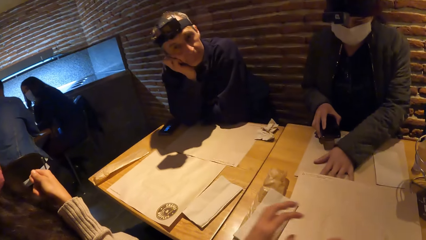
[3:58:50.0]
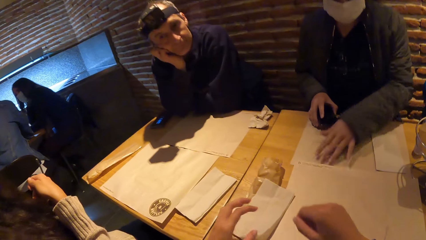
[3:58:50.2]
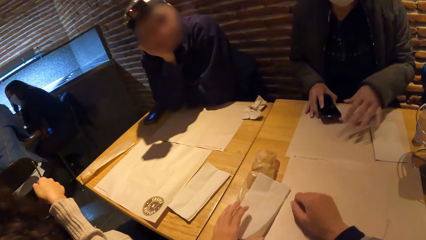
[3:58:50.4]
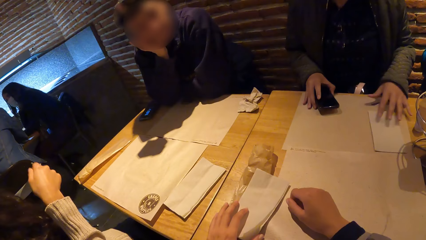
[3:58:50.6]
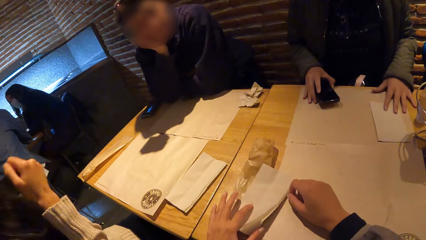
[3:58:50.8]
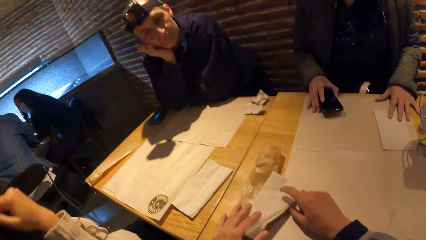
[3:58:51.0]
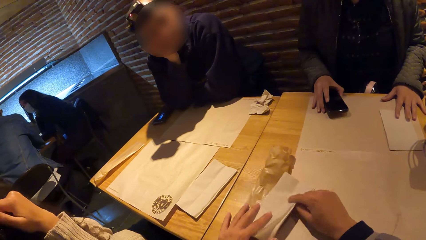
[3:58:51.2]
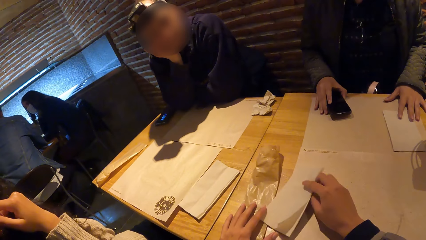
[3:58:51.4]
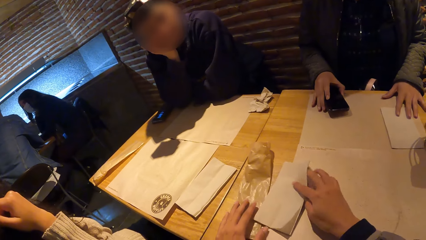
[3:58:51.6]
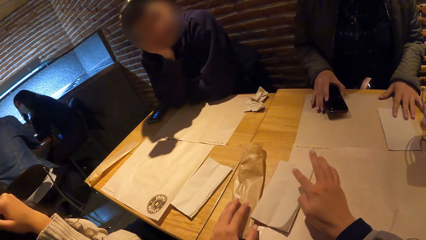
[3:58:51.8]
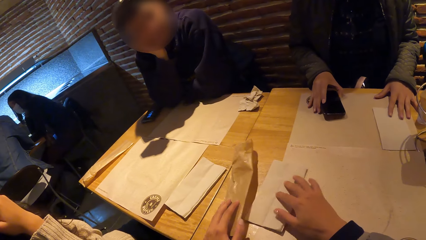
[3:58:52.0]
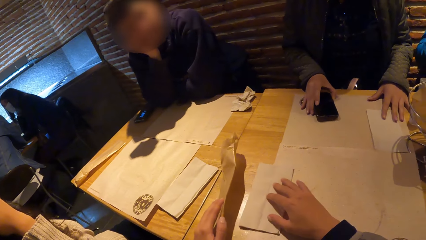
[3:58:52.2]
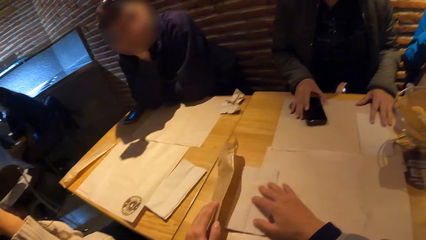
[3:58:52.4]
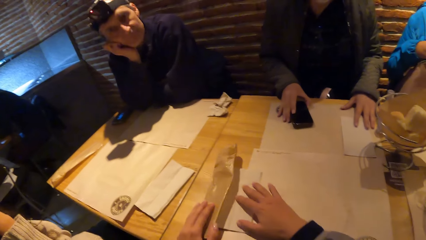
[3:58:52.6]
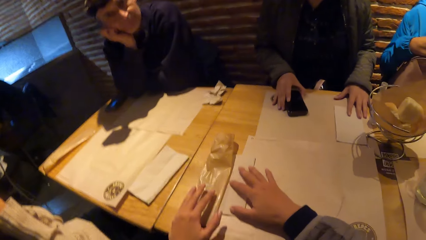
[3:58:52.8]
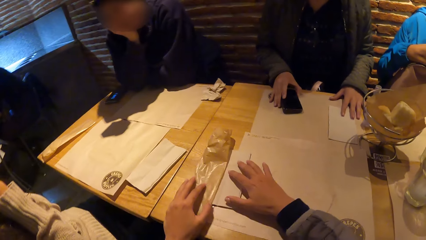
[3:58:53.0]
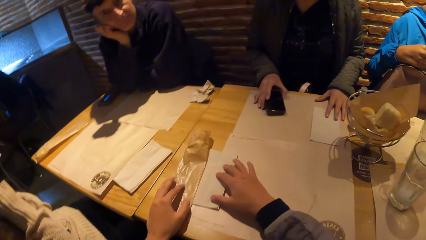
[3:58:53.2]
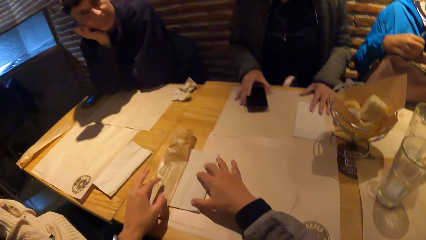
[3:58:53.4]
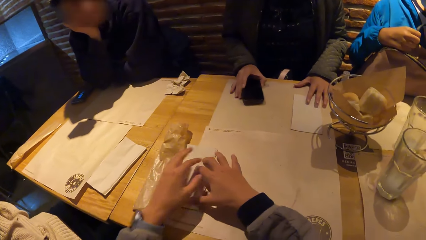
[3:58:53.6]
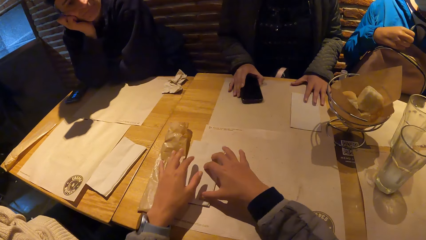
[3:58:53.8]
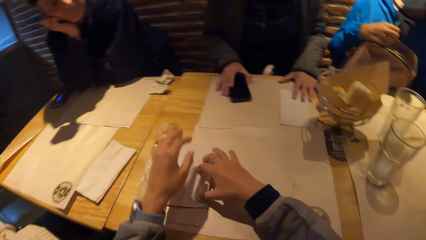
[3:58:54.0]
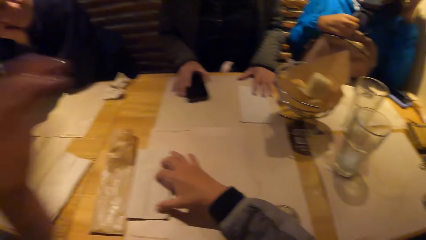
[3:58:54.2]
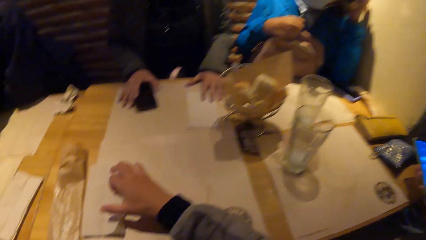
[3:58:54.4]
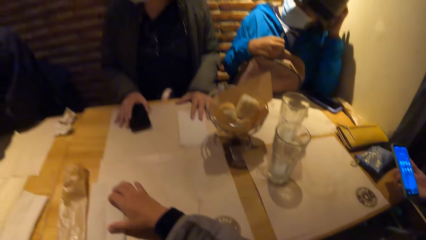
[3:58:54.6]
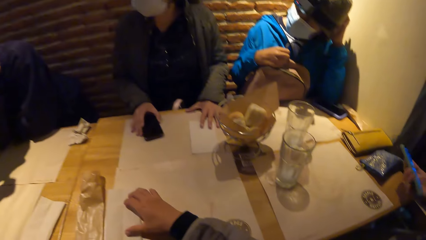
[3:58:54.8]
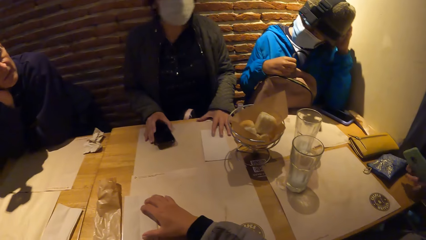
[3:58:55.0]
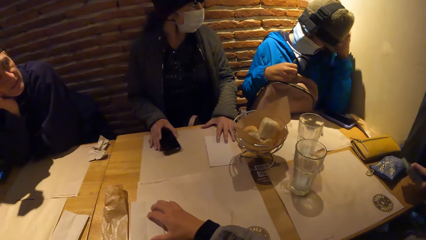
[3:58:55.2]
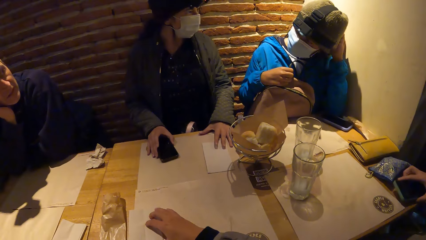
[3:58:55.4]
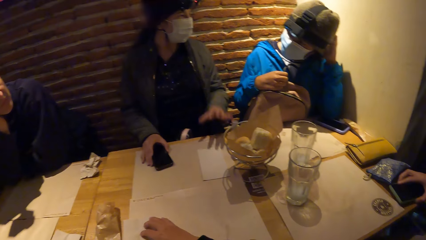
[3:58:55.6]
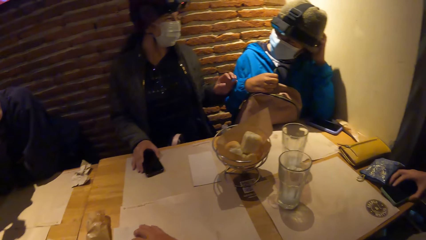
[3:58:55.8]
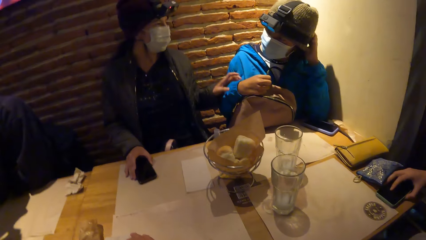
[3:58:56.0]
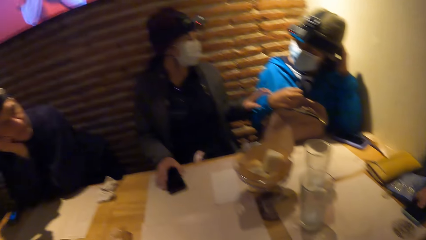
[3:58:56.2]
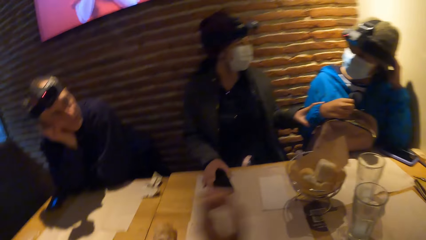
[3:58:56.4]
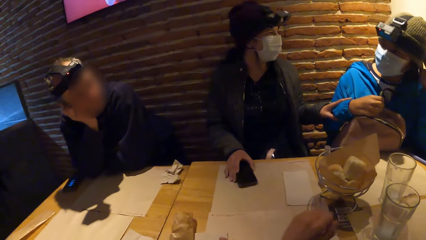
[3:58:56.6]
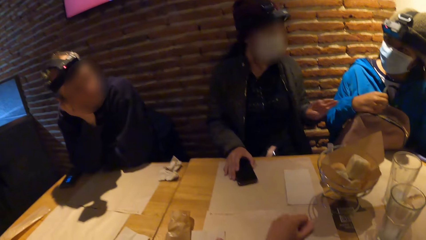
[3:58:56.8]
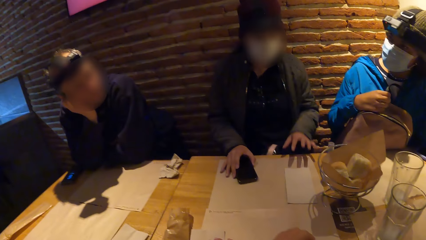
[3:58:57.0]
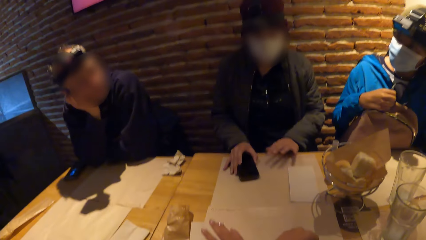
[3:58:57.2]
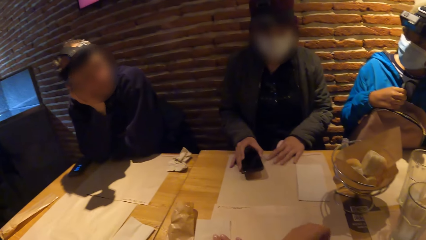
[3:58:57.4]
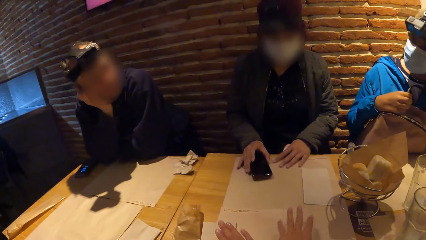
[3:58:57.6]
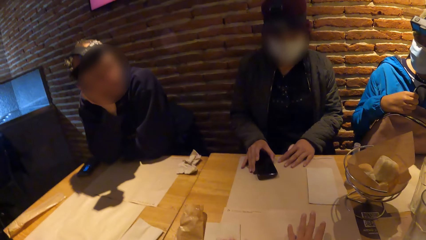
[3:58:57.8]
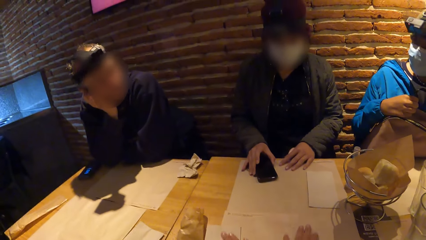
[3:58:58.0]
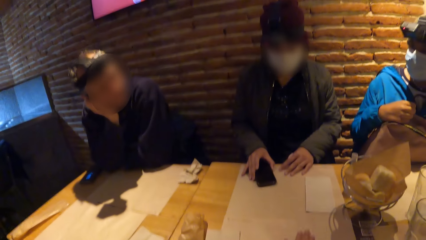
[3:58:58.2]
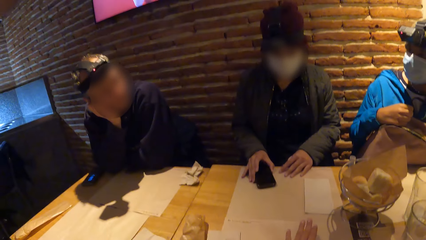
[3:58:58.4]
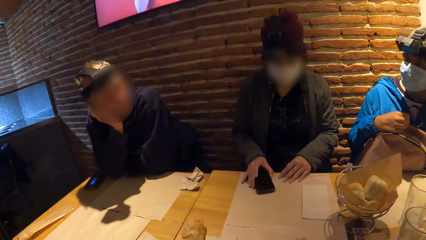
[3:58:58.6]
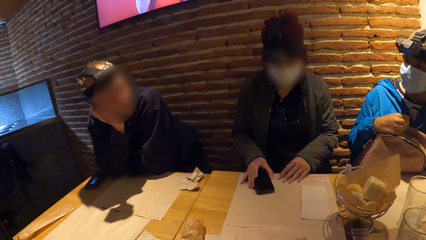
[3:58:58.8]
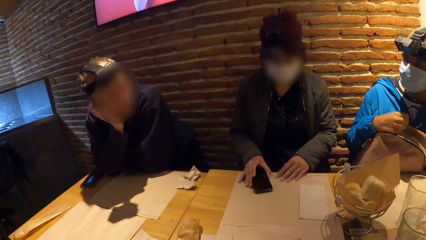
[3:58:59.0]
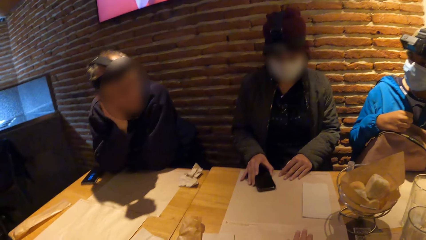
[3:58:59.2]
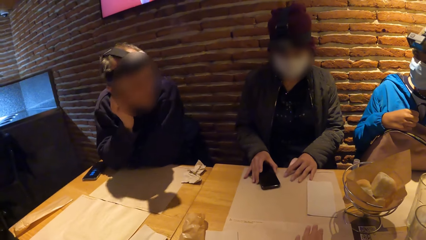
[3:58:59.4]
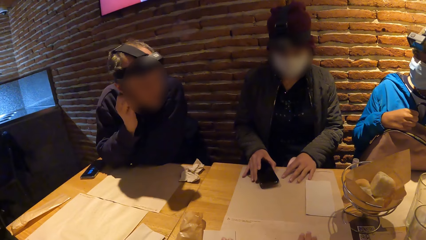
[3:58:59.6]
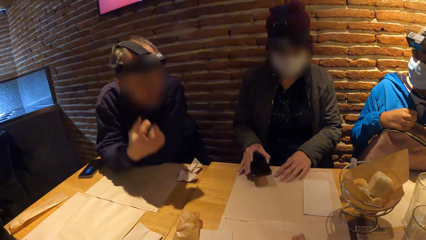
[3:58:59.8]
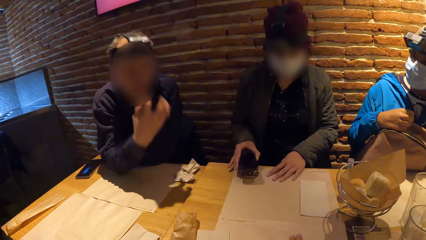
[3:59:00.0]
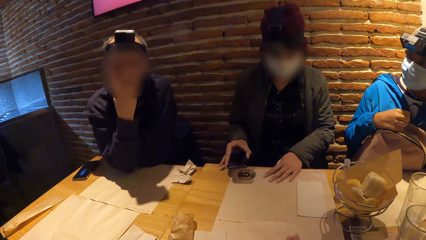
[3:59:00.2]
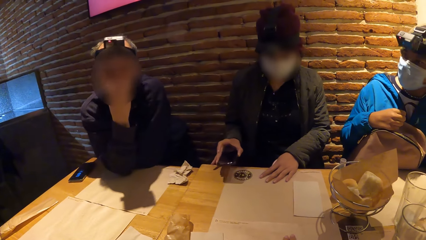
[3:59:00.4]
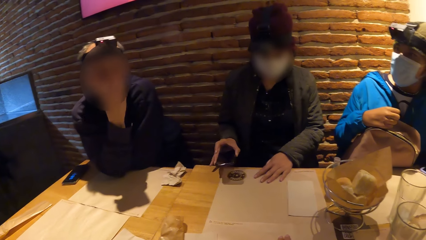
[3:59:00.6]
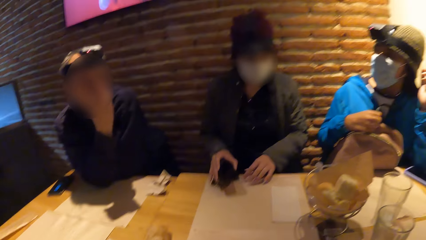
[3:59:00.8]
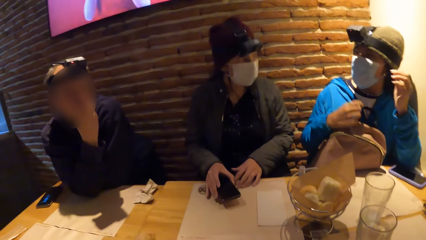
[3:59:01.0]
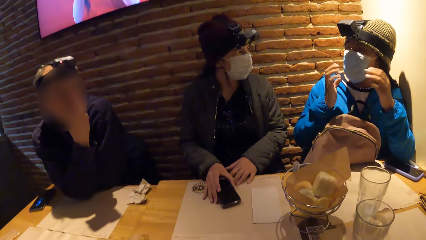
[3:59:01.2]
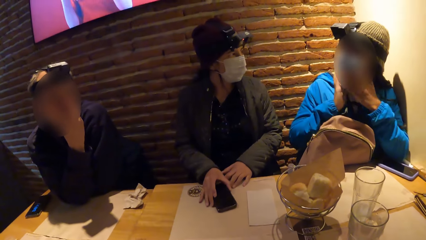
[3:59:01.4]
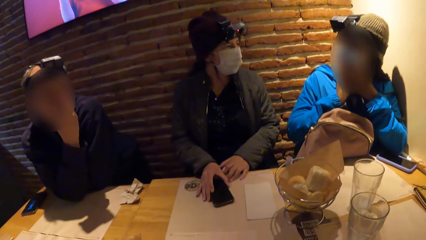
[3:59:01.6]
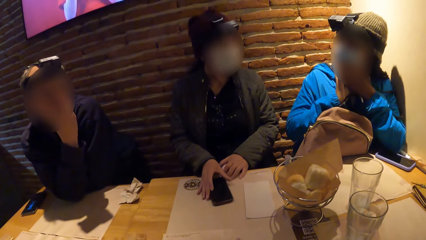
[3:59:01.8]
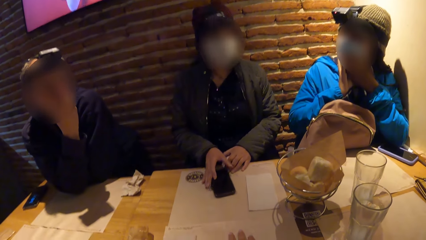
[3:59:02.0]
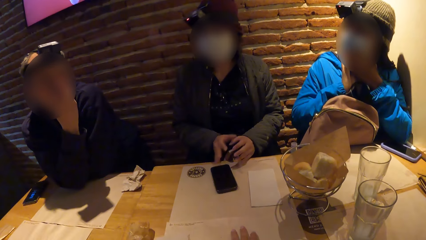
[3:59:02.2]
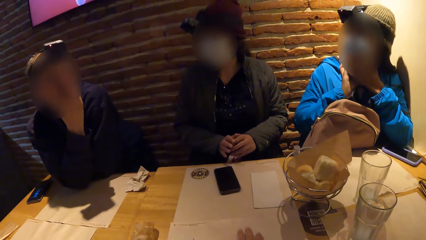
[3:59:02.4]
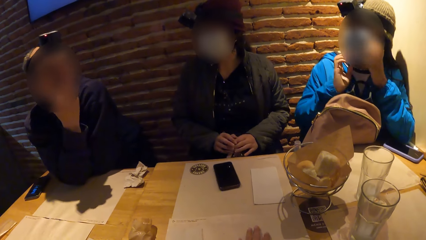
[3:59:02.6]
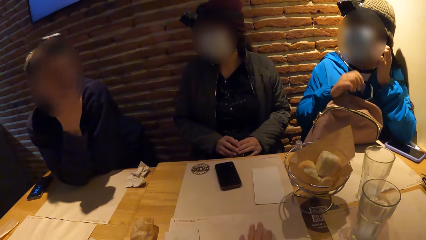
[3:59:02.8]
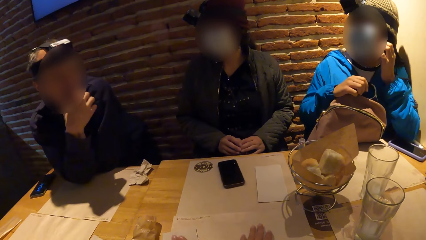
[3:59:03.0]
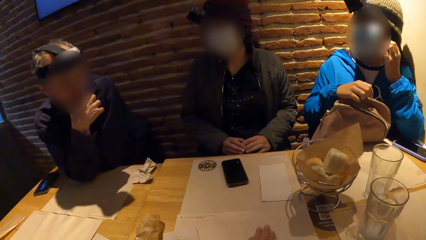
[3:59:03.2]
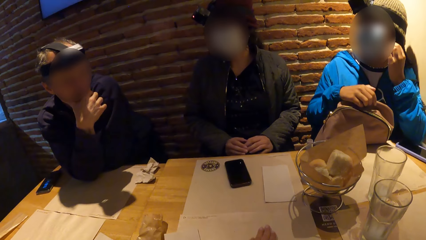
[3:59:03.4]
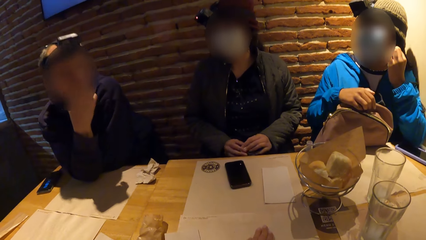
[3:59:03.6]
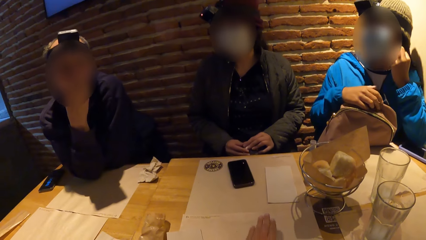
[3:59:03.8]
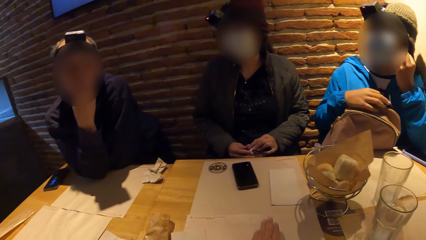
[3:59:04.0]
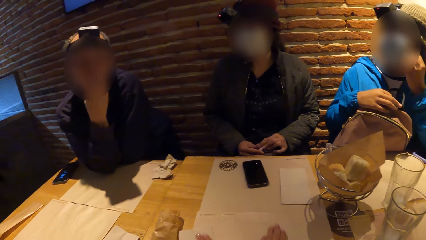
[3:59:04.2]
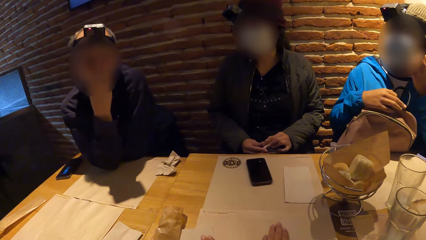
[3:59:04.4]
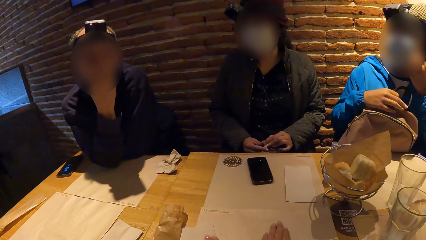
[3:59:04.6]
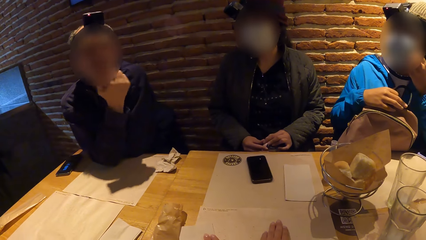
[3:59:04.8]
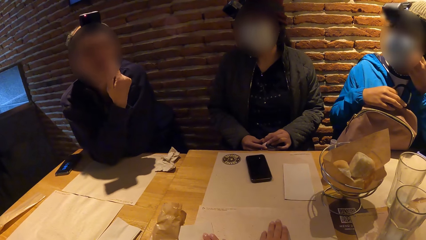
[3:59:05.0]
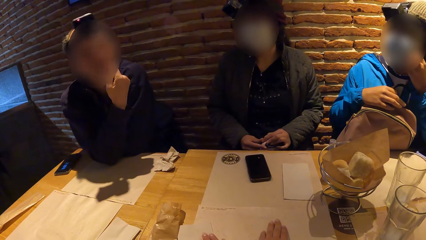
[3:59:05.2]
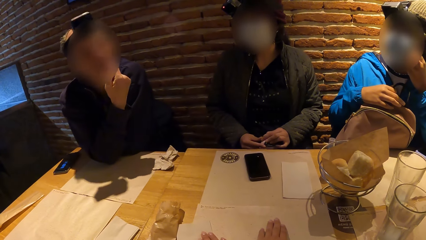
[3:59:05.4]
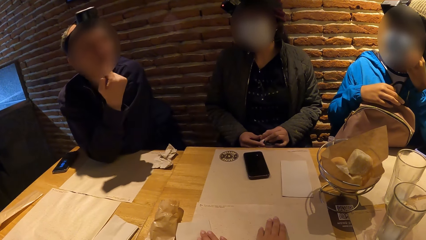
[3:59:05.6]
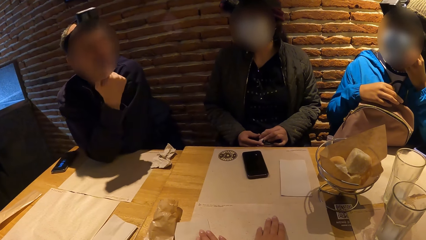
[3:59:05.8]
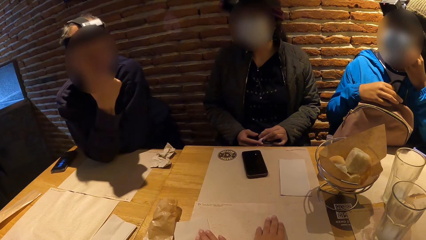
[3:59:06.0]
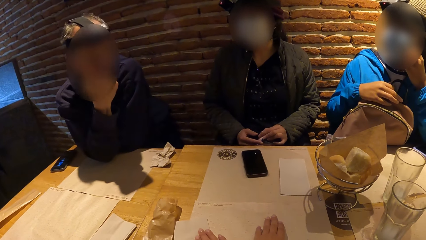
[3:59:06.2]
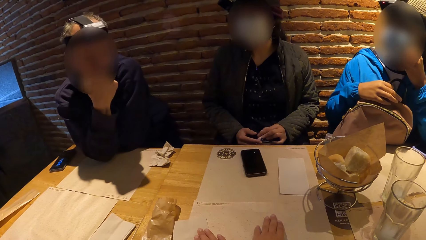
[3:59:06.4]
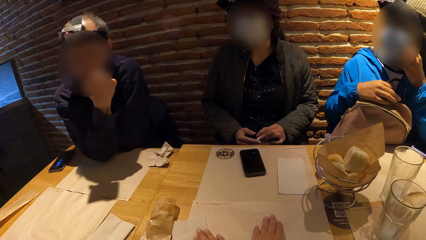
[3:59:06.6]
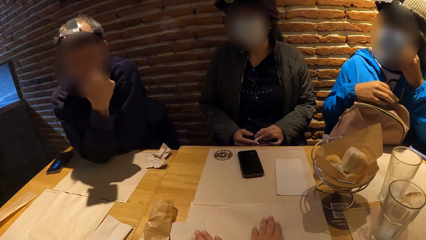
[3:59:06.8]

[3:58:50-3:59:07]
The camera wearer interacts with a tissue on the table with her right hand. She touches the papers on the table. She interacts with a paper on the table with her right hand.
